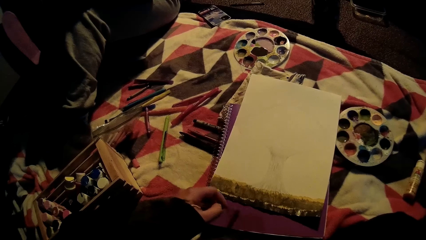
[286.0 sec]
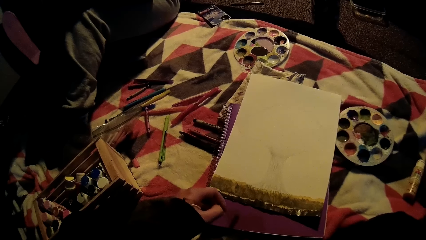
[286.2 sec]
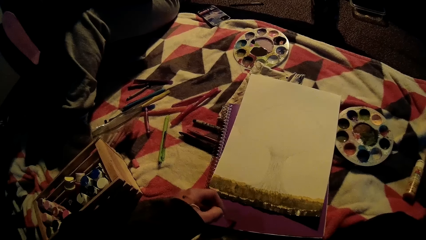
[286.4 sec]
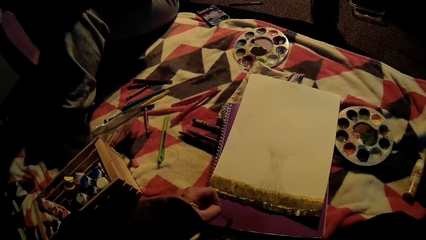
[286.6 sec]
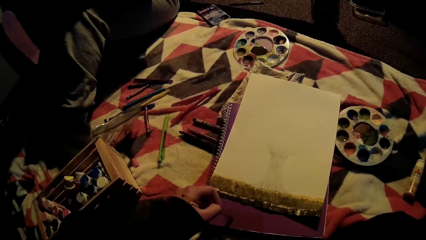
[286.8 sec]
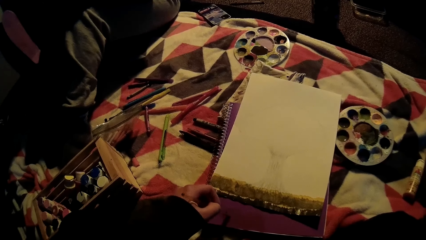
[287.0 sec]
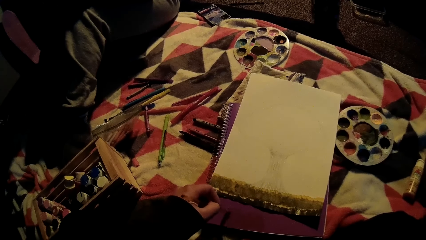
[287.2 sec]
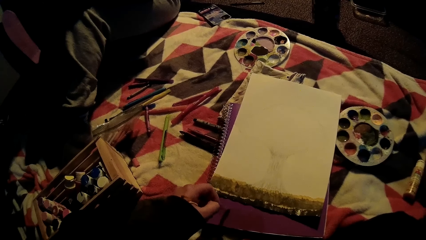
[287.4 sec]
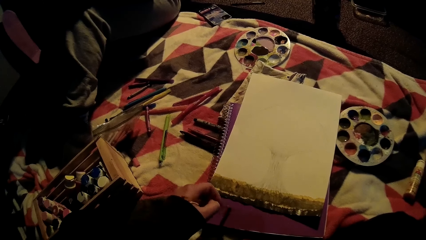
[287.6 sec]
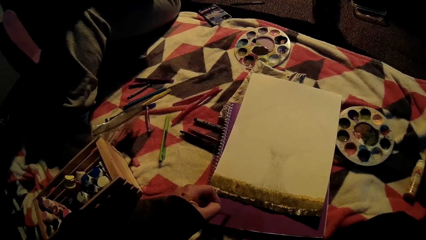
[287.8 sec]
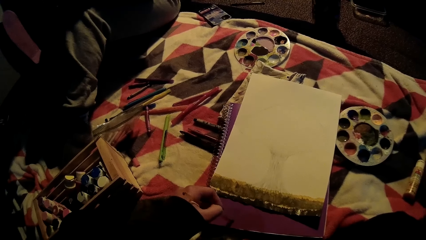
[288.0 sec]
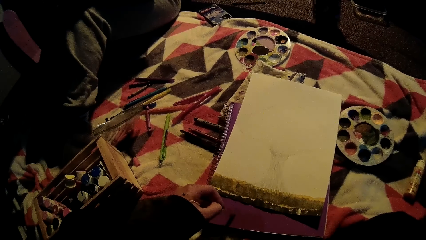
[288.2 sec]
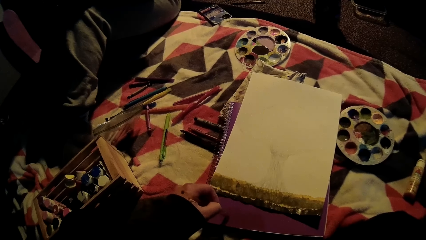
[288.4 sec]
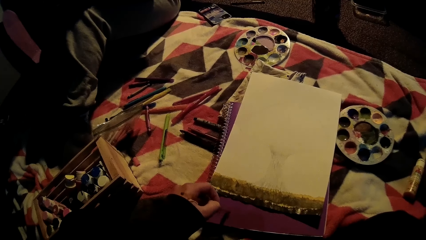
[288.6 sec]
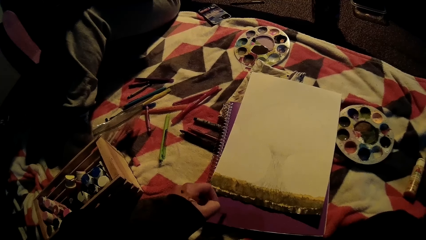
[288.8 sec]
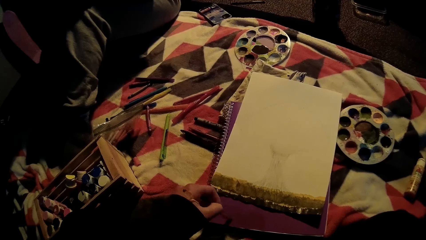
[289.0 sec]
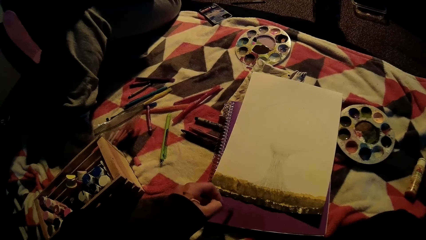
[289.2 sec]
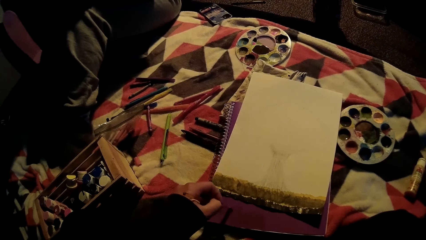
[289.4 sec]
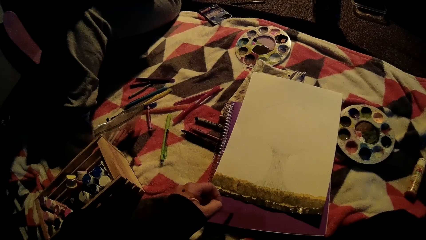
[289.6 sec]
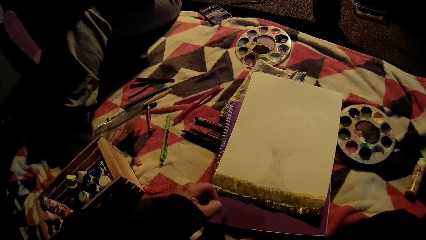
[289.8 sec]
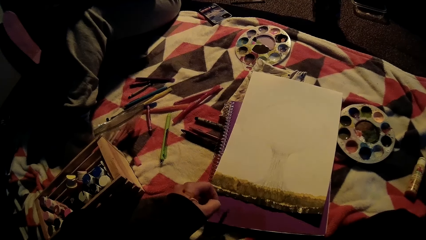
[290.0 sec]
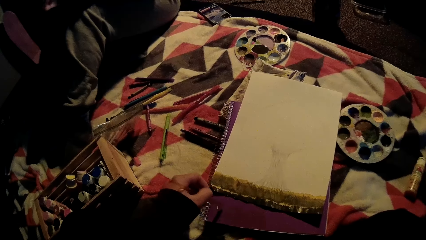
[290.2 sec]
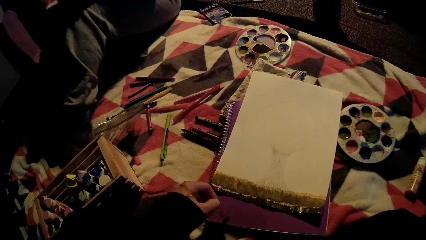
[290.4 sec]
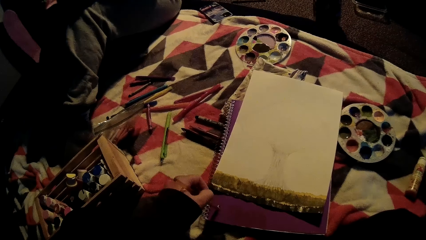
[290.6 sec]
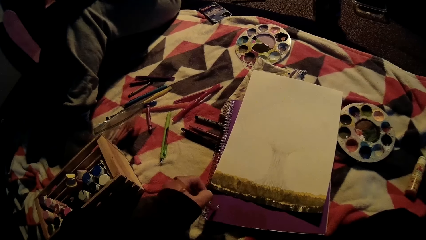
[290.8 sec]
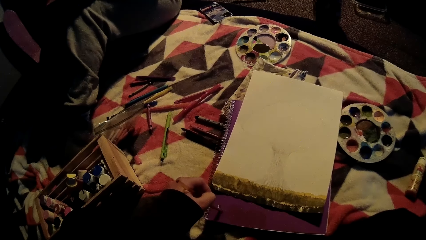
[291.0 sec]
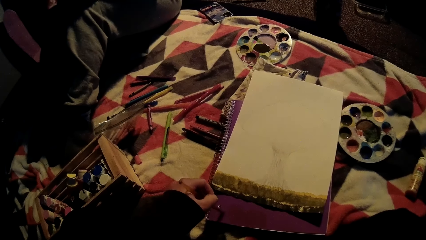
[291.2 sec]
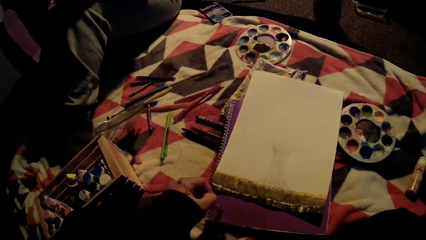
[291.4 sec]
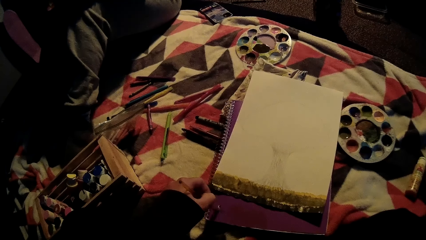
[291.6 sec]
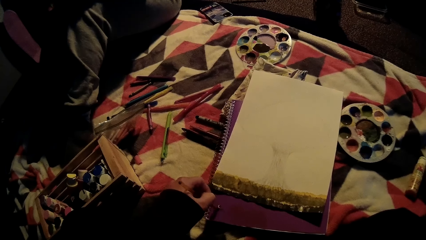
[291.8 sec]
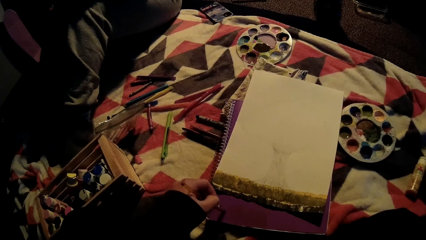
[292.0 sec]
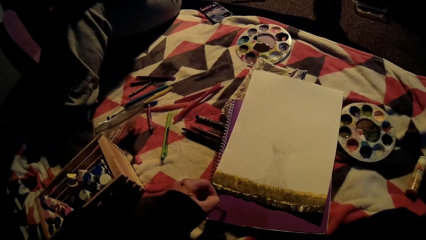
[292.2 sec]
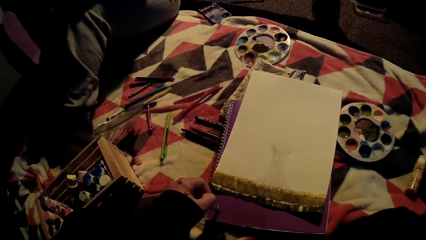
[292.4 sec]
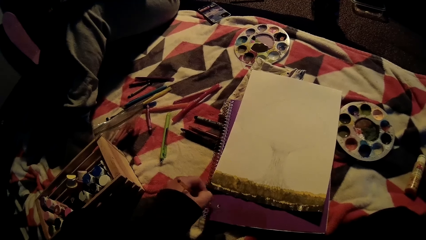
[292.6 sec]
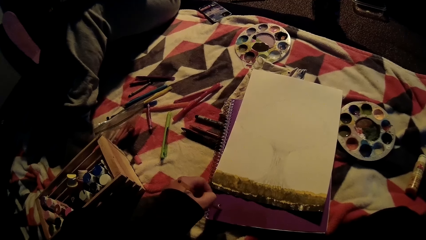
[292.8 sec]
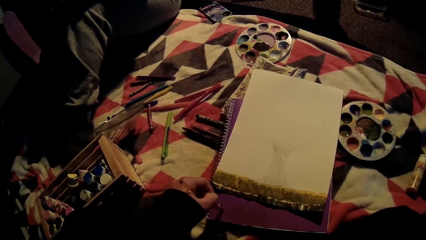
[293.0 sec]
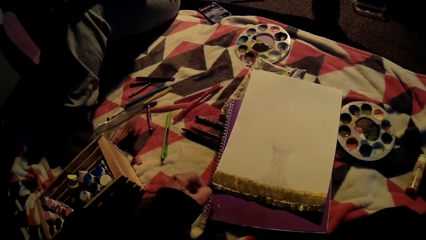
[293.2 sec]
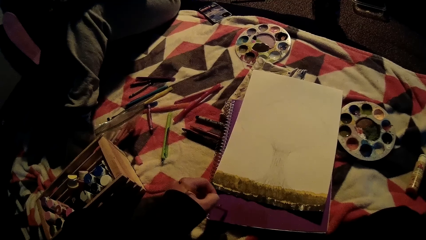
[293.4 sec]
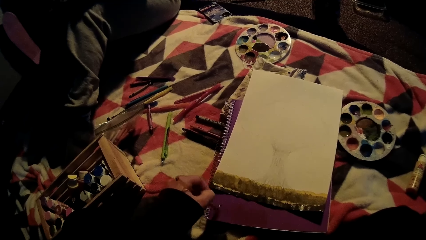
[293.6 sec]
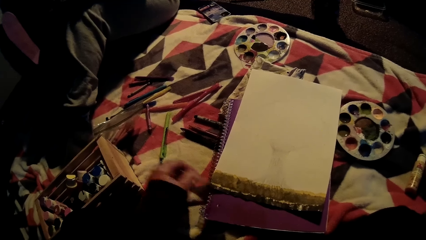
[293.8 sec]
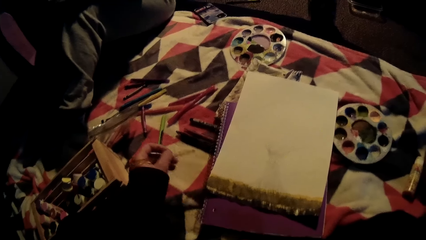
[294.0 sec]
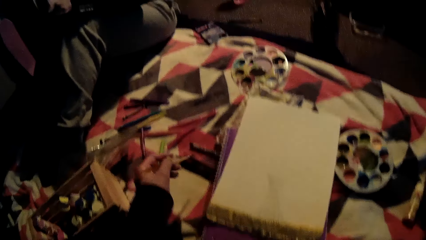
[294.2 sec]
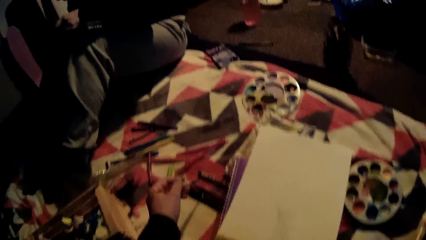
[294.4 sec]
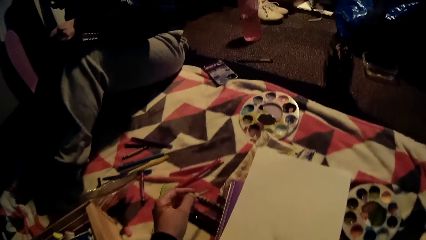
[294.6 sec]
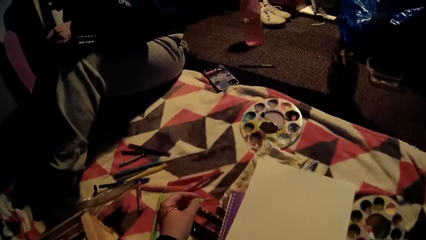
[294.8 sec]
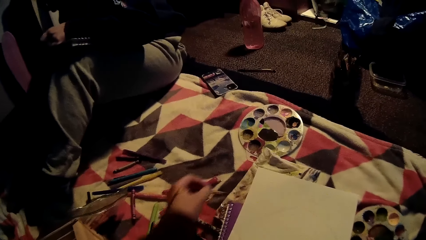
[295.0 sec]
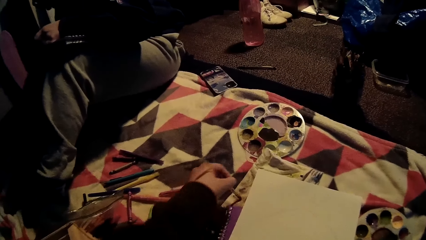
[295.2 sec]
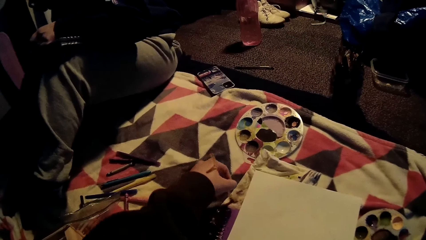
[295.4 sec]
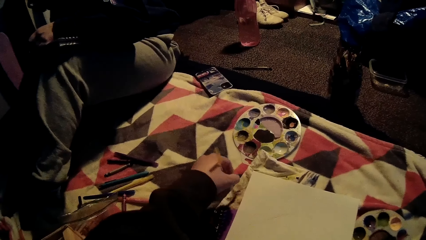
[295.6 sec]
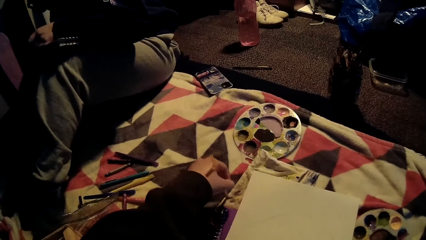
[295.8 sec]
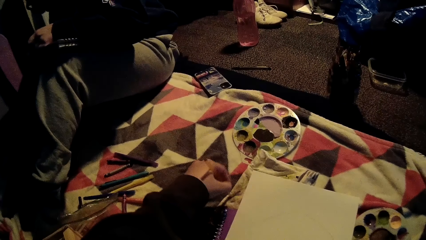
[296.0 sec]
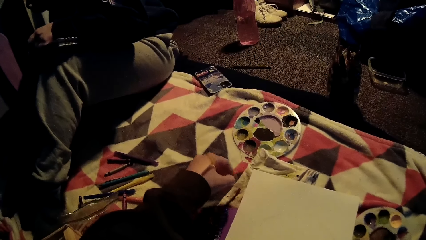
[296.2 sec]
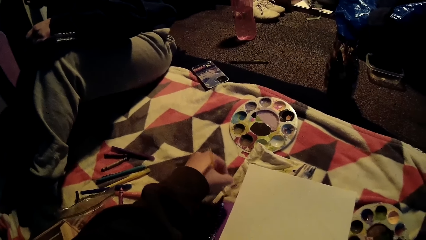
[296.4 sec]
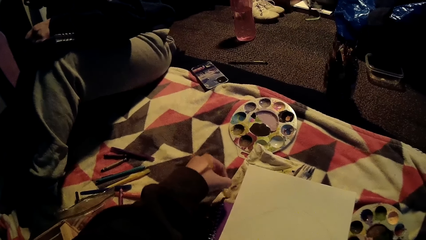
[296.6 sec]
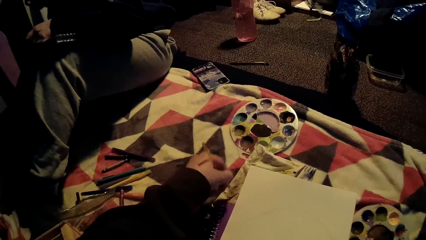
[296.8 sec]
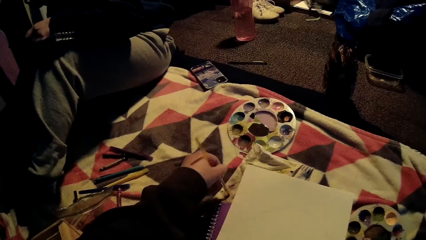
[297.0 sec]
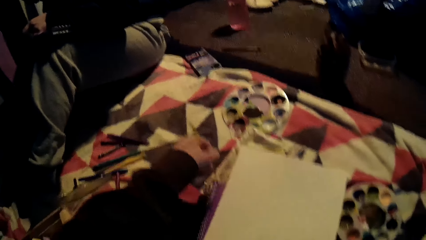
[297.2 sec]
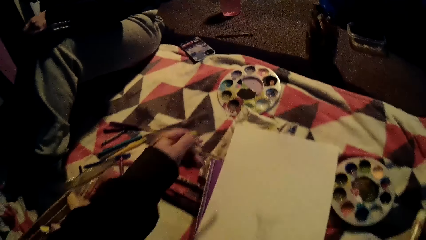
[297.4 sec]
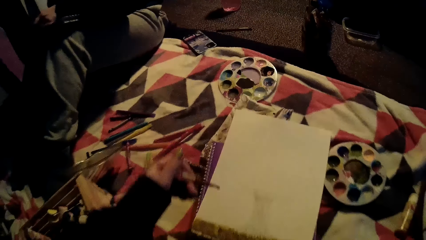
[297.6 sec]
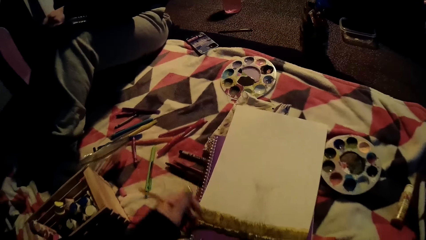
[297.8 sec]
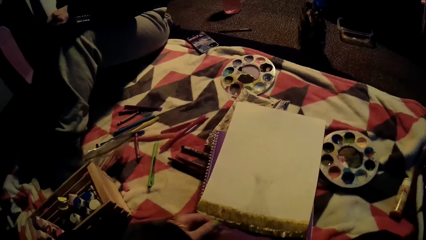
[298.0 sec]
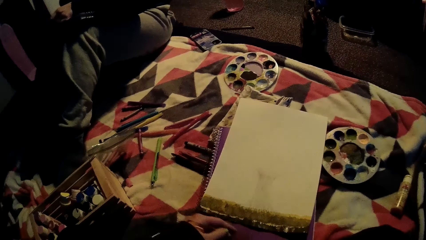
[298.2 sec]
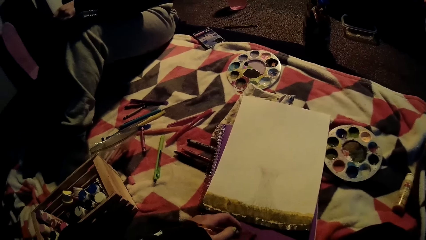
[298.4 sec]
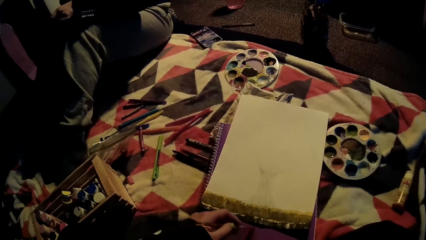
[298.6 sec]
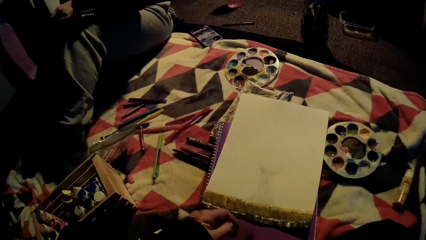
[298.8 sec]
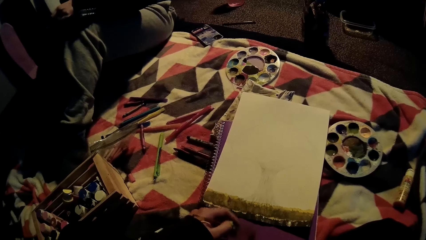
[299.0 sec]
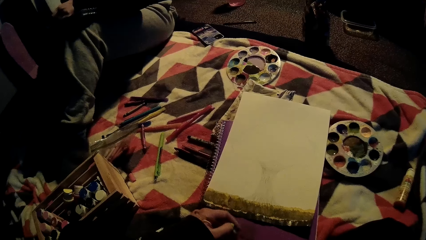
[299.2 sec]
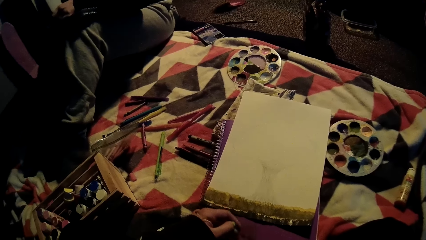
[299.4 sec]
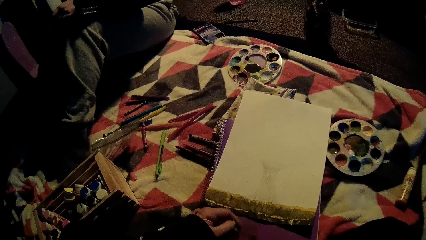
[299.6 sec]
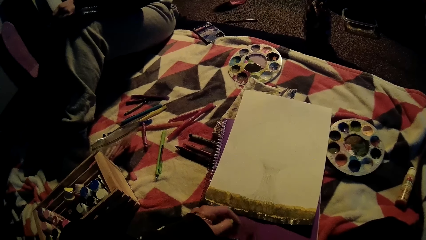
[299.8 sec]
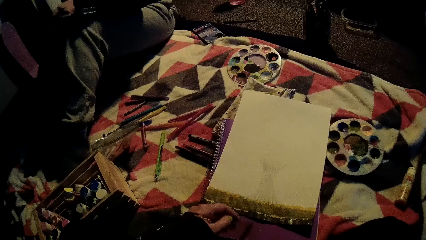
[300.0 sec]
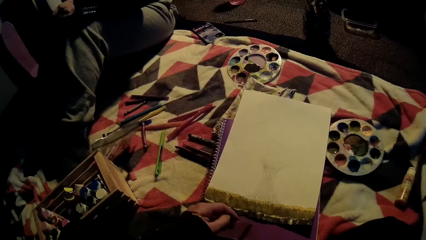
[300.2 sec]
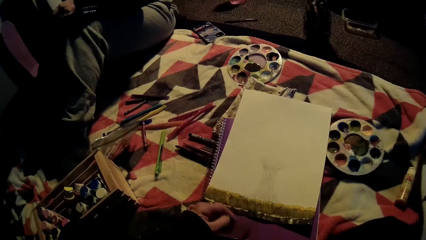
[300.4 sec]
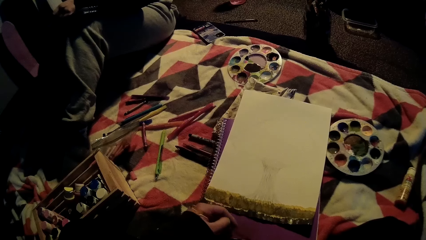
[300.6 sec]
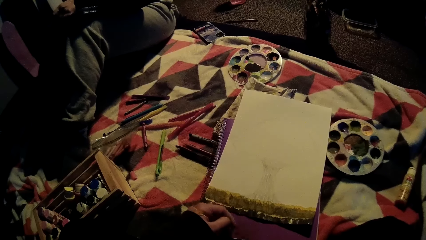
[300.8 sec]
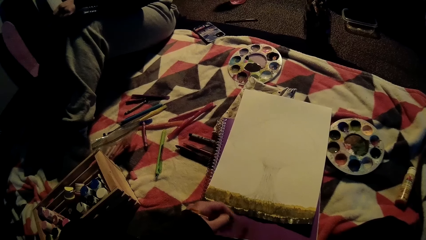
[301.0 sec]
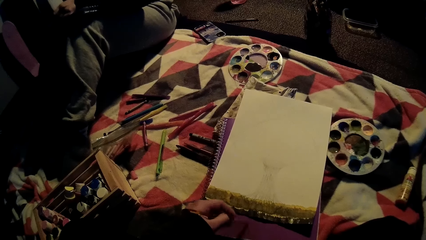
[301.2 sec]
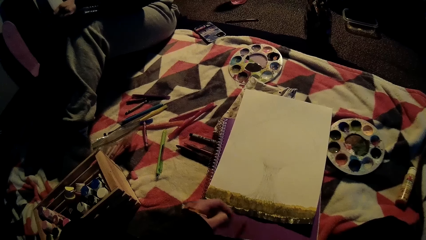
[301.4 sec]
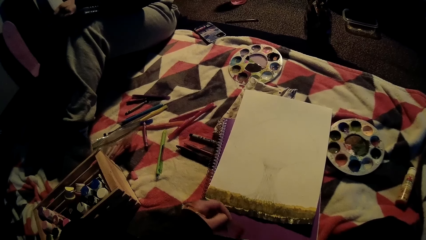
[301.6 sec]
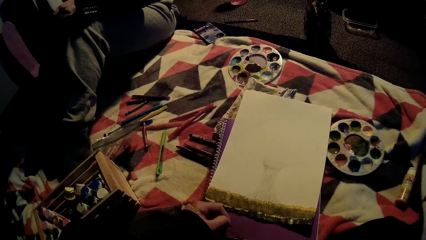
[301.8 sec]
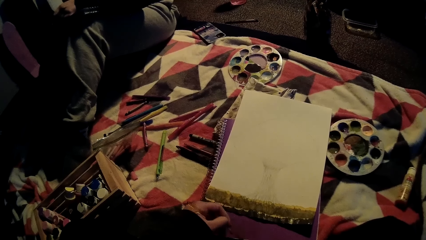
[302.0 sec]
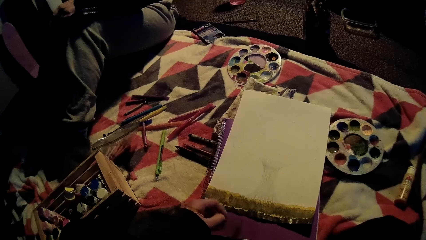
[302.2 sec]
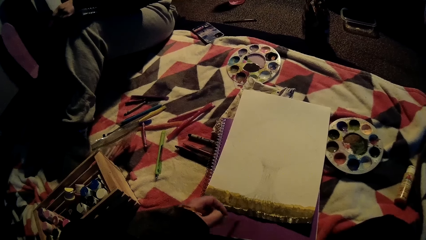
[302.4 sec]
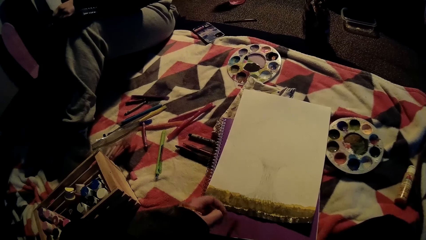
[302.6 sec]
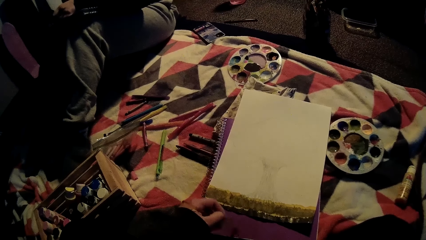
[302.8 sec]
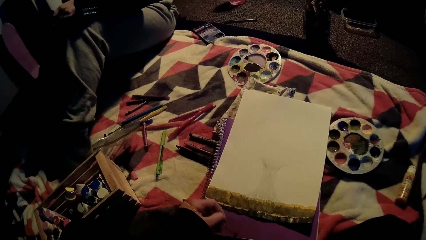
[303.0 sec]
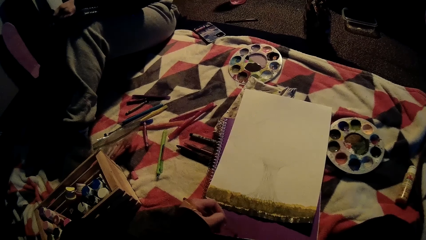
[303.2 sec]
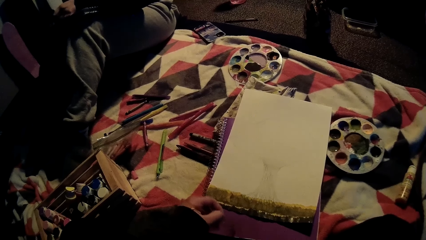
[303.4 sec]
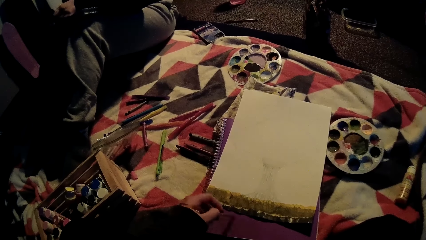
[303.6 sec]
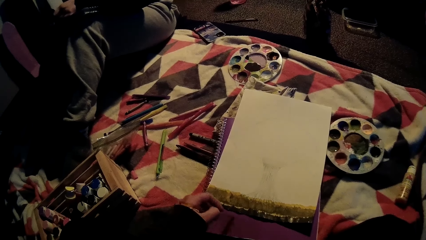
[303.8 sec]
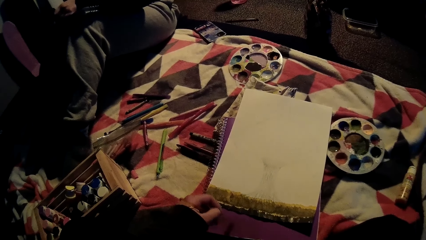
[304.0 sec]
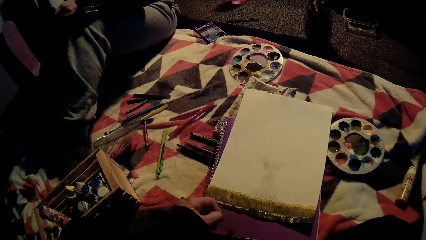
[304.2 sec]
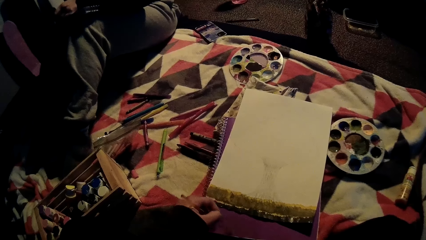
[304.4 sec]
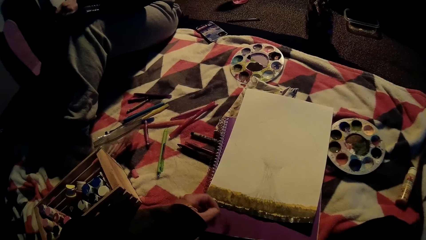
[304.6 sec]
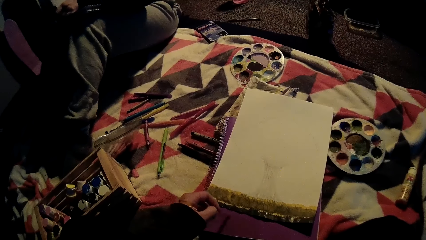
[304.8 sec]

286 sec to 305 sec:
The camera wearer cleans the brush on a napkin with her left hand. She paints. She scratches the brush on a surface with her left hand.
